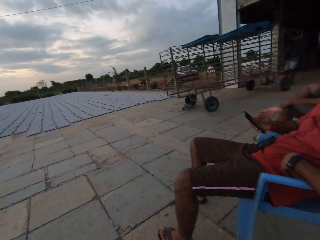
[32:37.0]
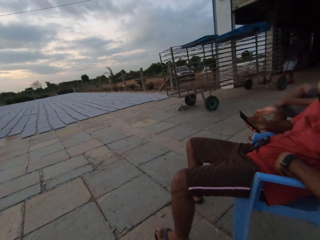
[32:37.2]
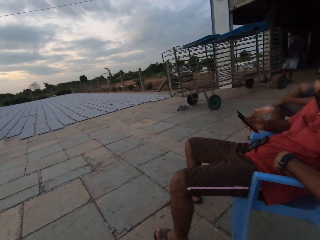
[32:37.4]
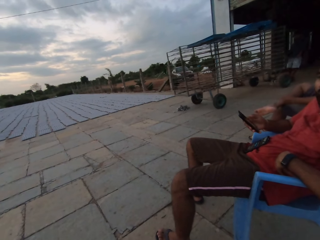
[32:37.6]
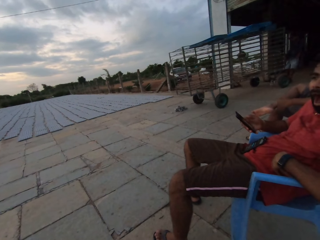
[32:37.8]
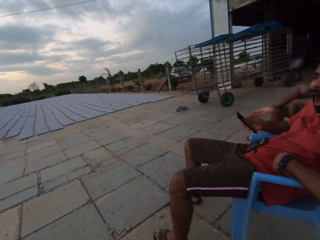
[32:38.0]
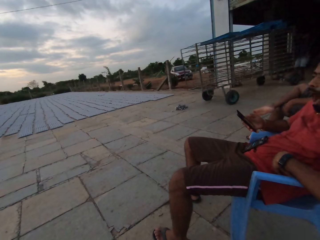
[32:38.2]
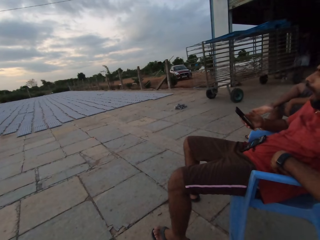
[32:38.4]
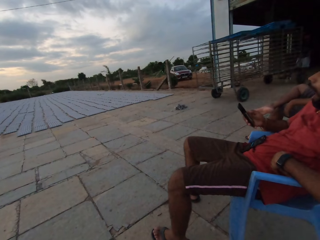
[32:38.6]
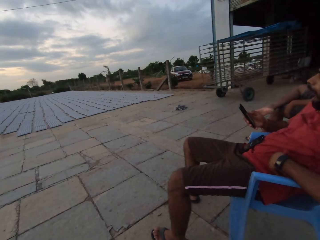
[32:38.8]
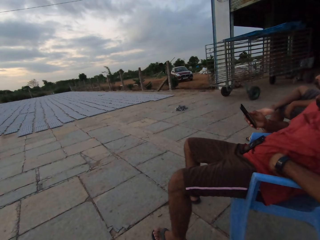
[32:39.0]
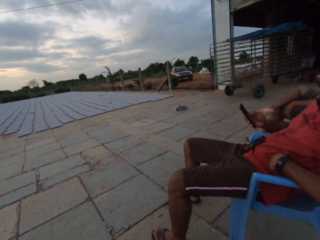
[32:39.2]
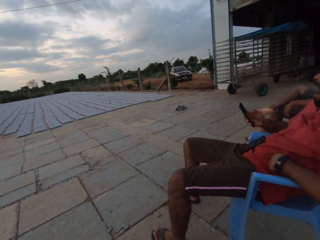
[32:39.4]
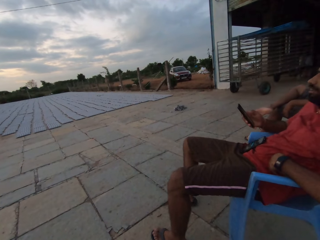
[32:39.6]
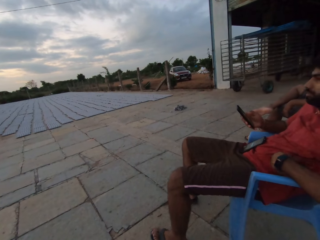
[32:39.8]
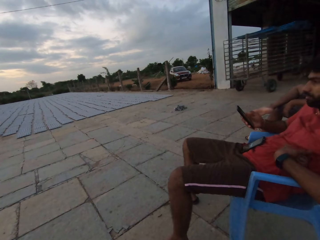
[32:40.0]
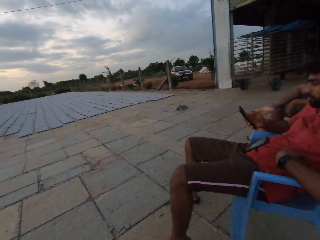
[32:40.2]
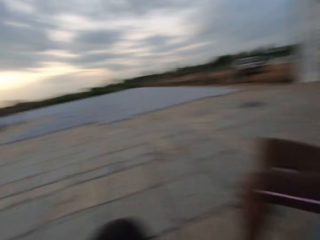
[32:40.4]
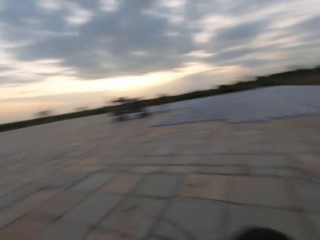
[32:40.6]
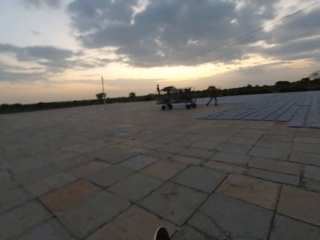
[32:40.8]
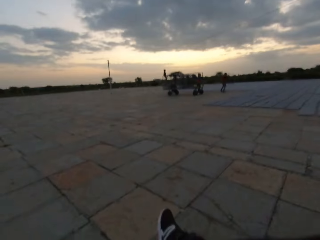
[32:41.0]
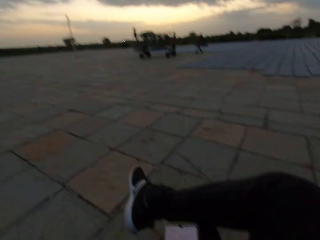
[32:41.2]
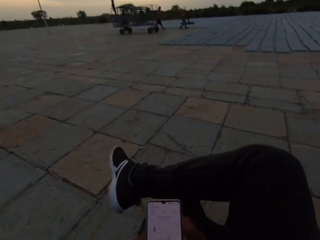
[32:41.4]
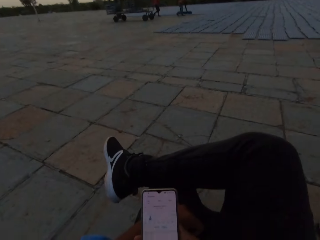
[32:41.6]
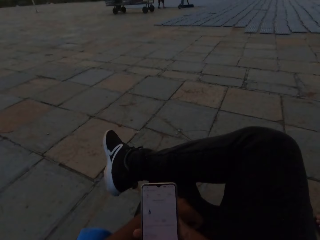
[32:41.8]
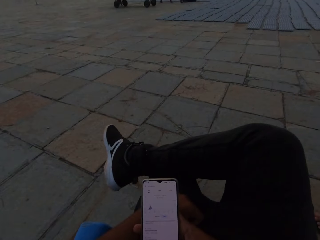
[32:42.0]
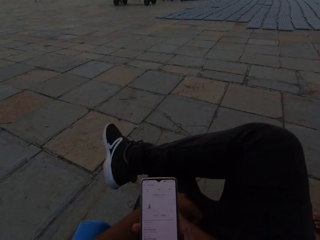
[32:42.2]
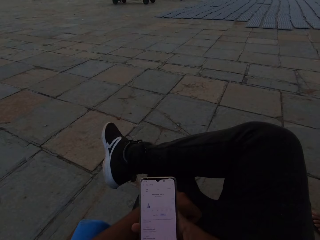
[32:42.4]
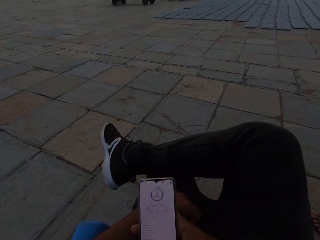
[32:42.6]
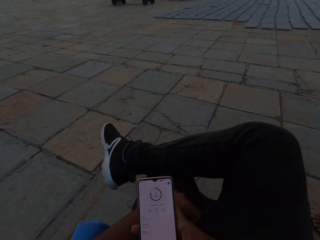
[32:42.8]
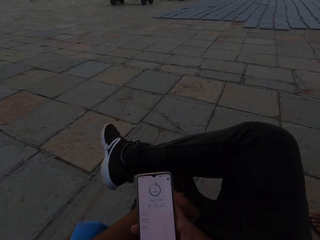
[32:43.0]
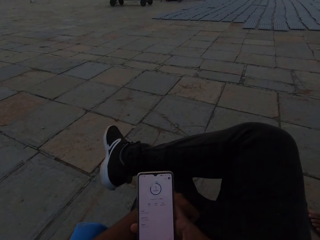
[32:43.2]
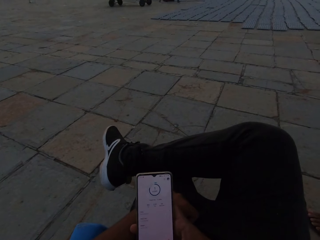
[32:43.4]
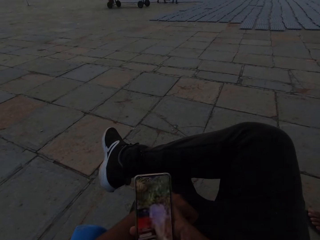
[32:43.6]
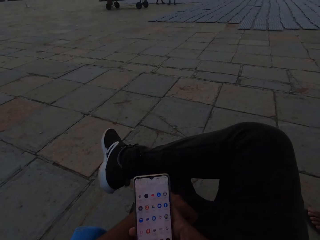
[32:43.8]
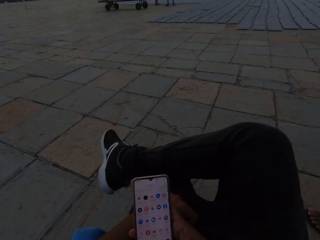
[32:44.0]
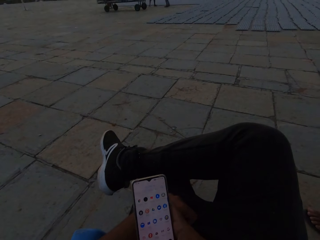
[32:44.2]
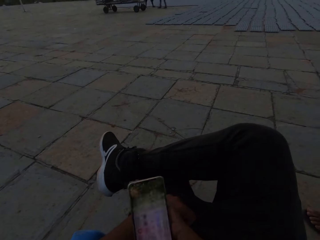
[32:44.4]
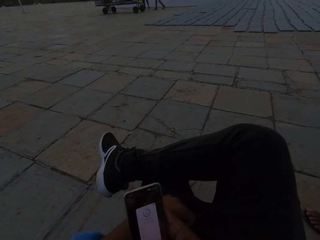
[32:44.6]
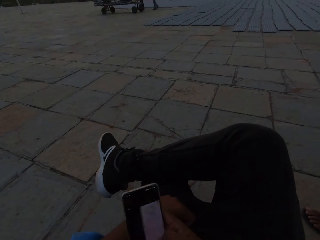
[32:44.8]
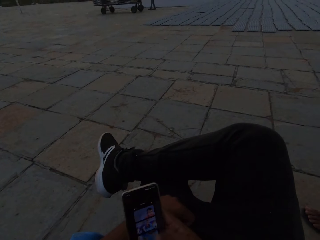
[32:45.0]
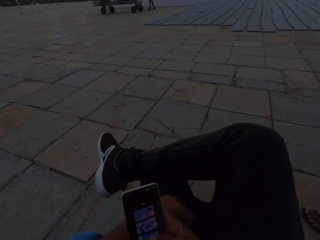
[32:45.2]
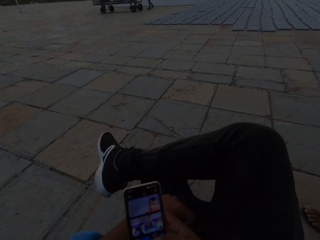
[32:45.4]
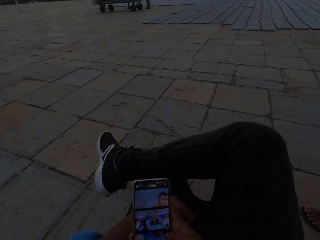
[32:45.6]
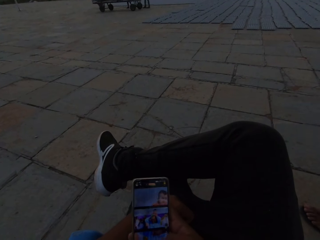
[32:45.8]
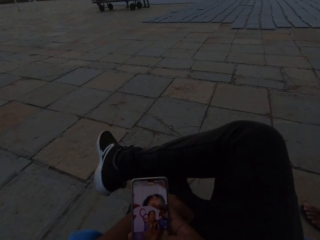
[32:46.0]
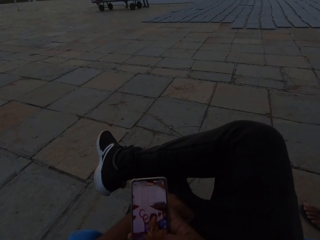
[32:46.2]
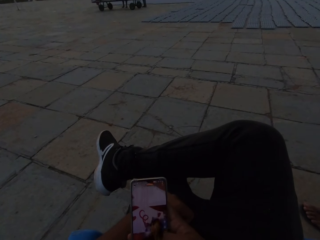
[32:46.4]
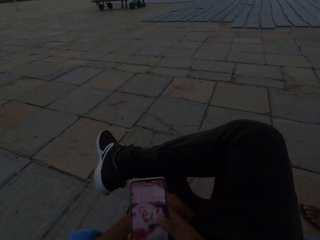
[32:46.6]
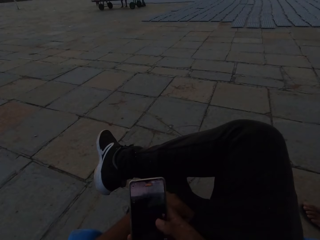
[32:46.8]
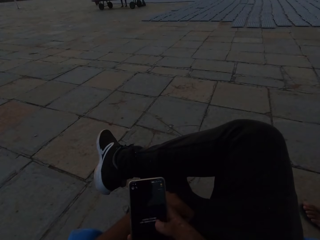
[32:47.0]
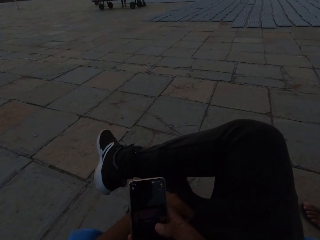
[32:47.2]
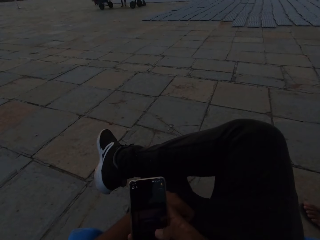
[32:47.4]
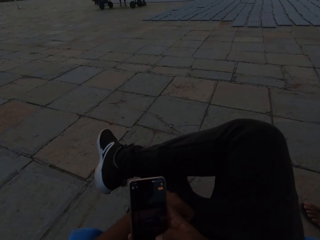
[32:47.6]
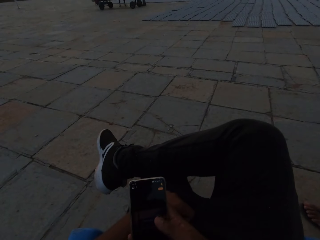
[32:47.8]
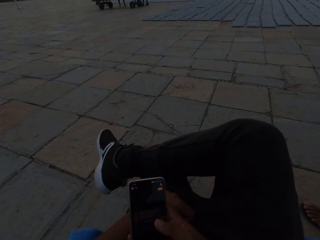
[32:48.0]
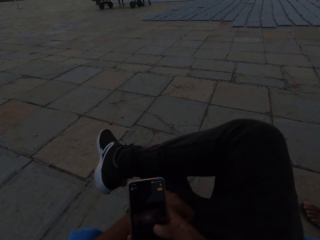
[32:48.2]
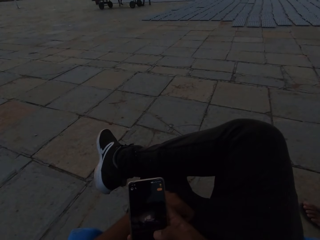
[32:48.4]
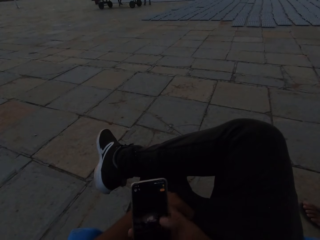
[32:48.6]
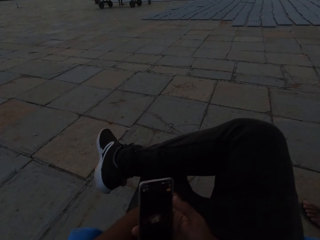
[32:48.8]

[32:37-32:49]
A man operates the phone. The camera wearer looks around the area. He operates the phone with his right hand. He looks at the phone.

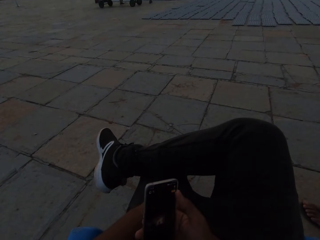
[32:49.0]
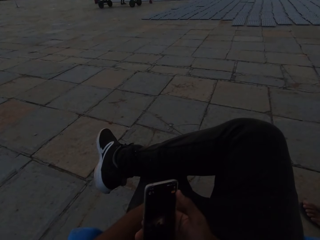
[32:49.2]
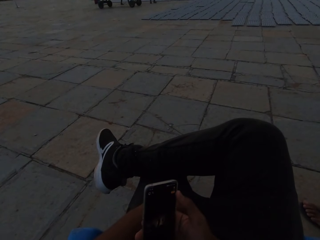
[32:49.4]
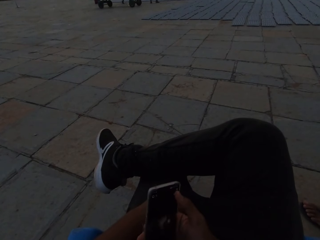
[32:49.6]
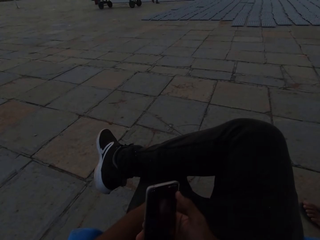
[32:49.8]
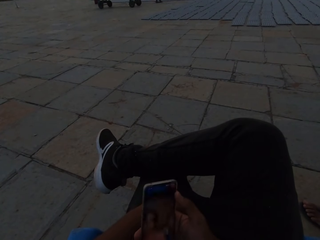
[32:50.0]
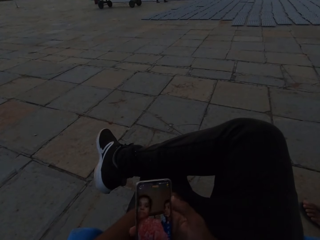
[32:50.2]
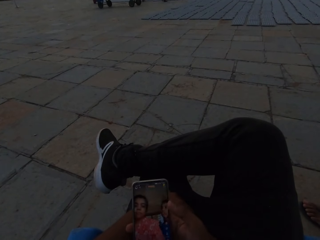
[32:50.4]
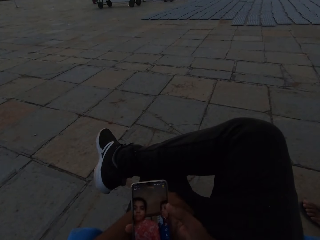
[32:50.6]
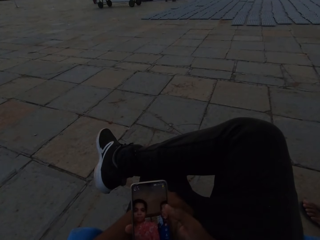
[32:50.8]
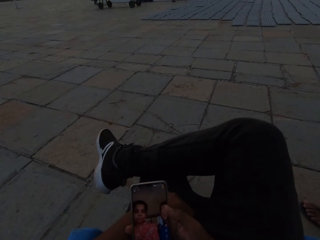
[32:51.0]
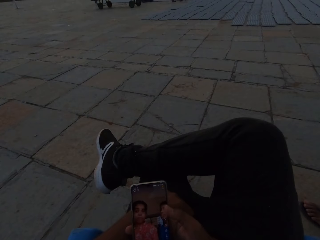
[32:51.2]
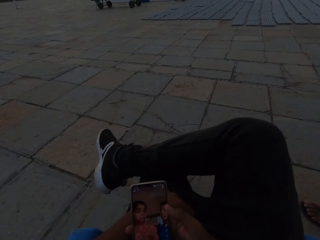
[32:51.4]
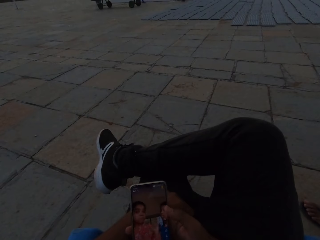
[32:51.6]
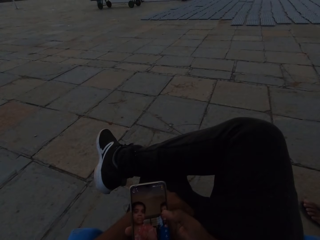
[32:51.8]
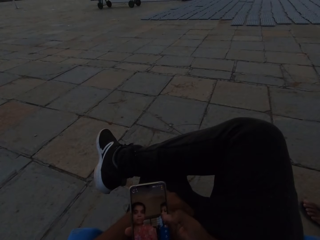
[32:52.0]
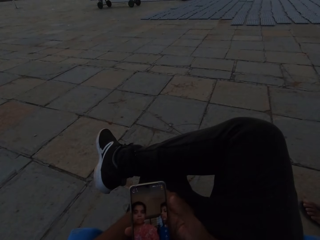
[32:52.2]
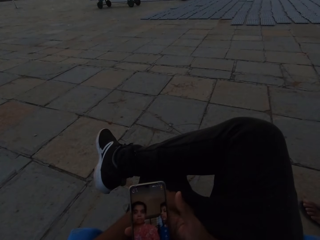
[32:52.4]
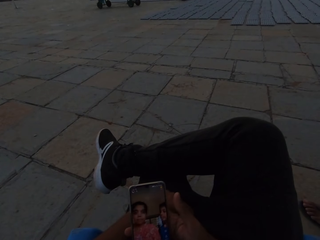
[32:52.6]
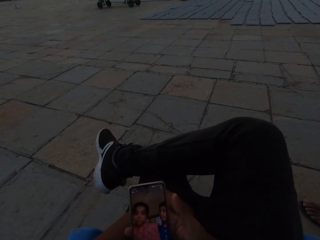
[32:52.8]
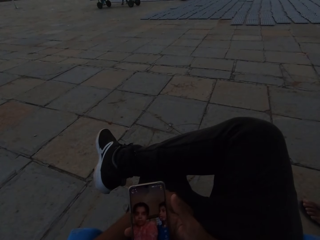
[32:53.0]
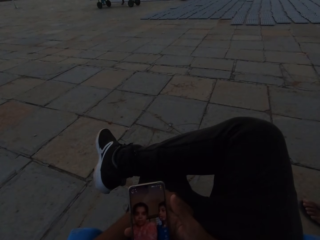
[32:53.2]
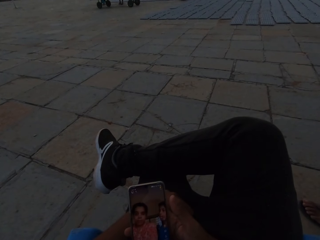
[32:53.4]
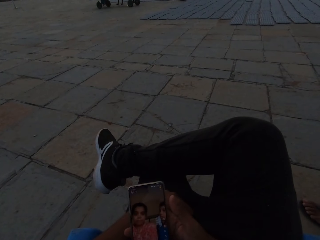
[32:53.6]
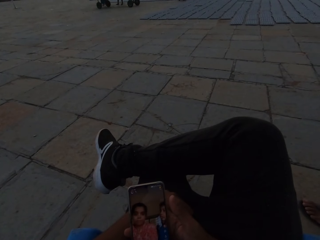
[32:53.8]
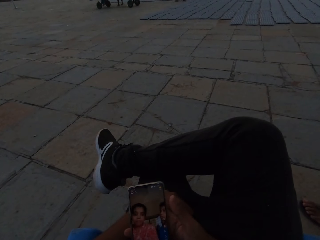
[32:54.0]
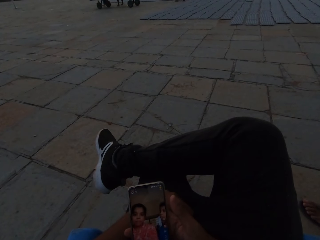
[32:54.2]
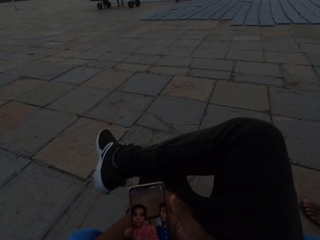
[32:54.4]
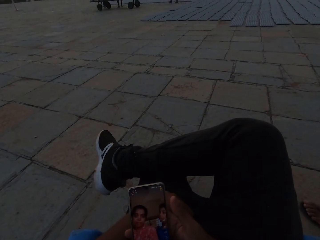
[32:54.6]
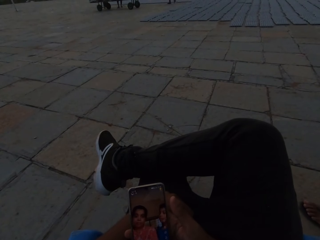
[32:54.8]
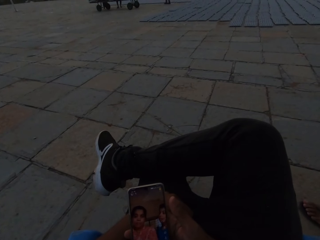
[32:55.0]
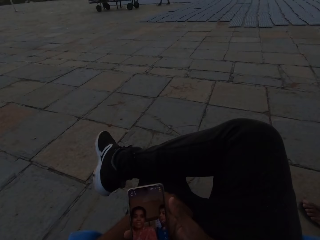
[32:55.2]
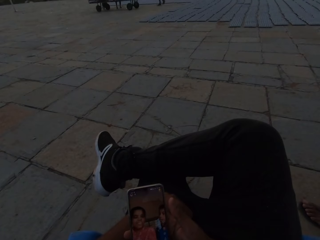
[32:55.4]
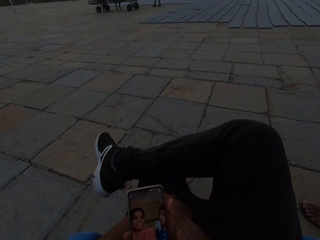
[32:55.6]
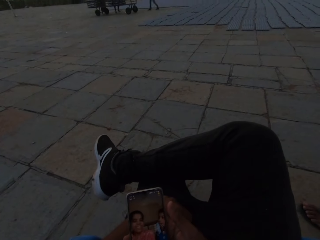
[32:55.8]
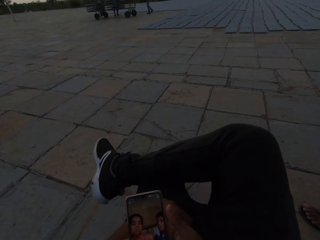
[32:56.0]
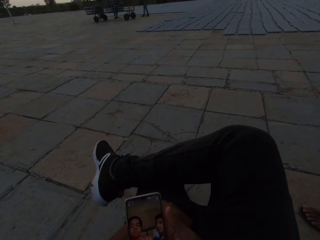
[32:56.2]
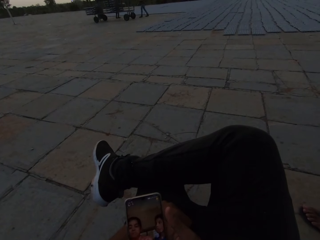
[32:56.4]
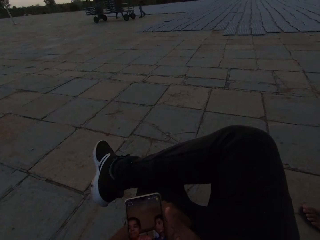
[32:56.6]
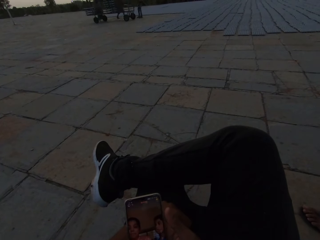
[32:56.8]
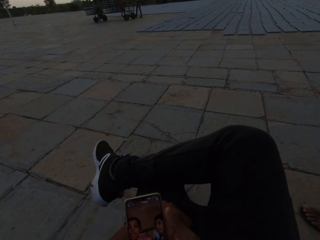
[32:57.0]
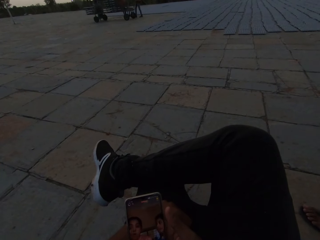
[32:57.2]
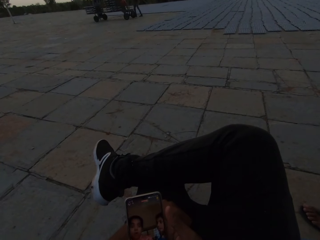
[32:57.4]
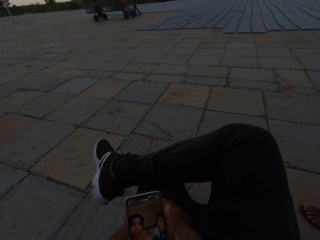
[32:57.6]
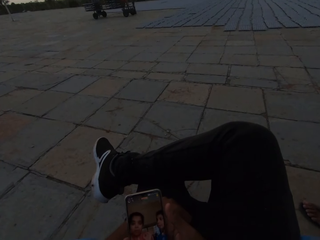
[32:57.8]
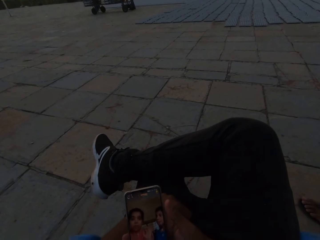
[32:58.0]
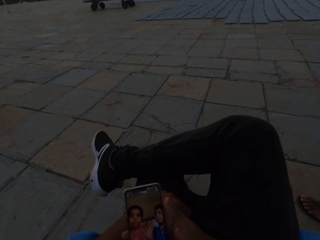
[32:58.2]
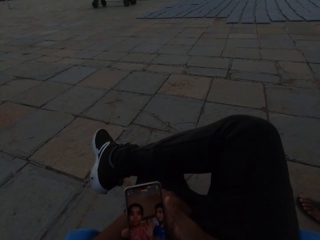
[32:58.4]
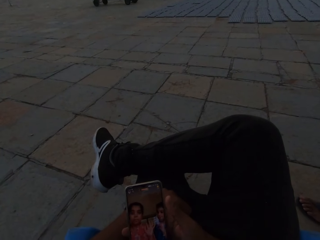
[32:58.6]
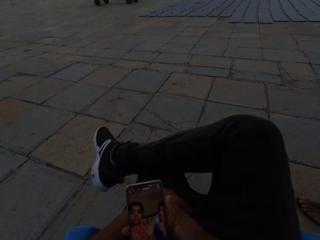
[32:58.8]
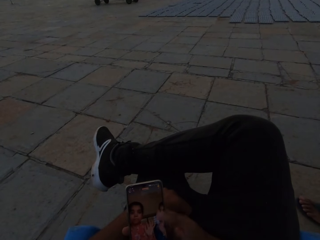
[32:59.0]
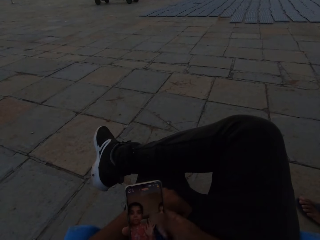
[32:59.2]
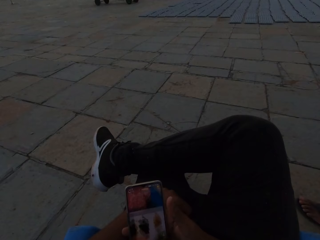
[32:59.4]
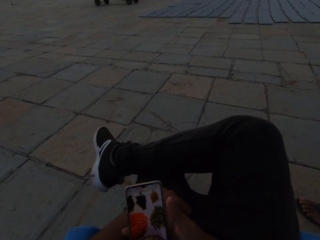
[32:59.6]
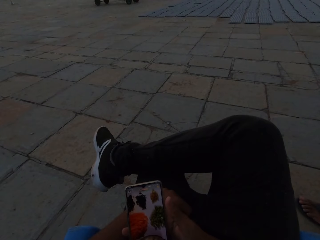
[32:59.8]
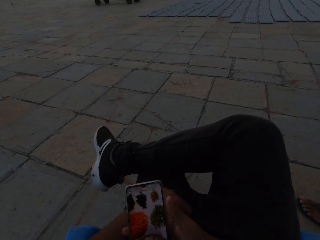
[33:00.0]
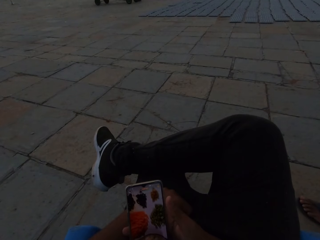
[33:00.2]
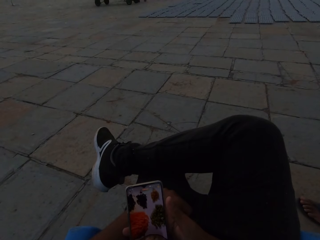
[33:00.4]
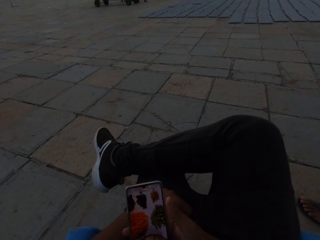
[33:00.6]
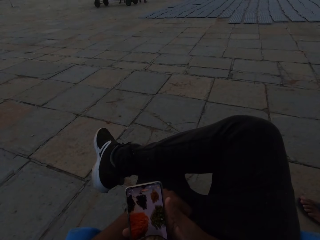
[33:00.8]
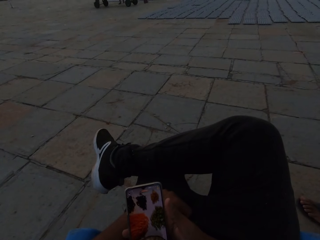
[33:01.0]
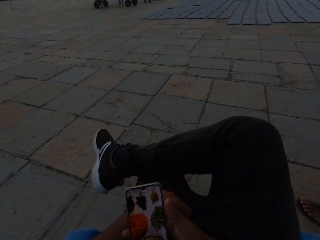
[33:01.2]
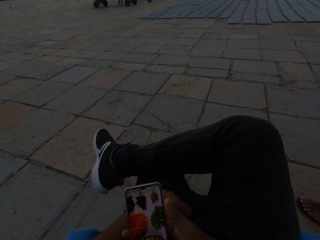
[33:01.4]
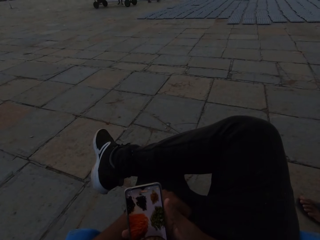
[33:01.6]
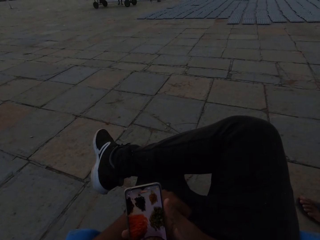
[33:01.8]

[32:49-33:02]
The camera wearer looks at the phone. They operate the phone. They look at the phone.
